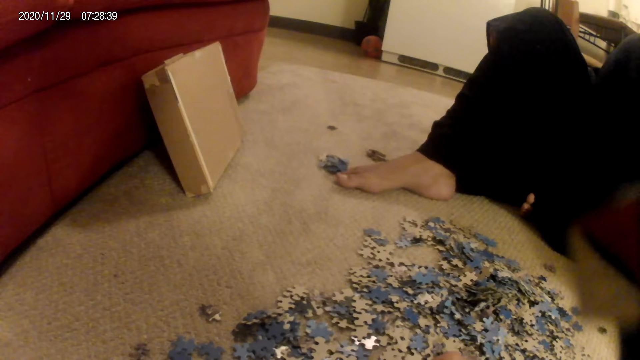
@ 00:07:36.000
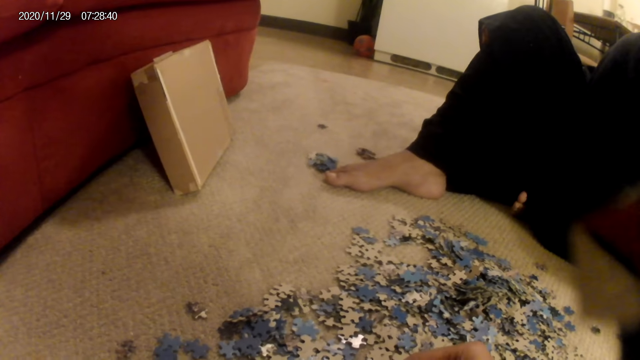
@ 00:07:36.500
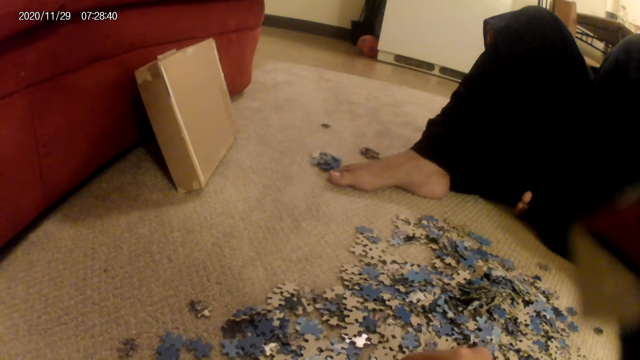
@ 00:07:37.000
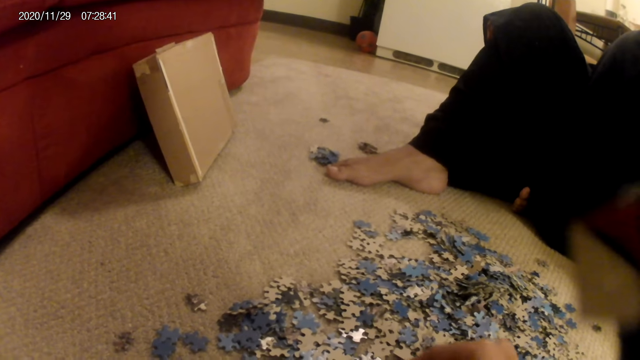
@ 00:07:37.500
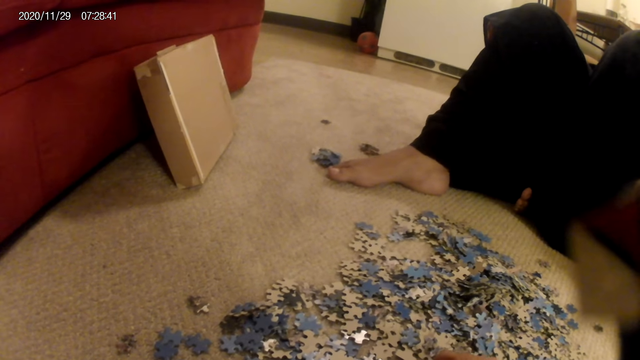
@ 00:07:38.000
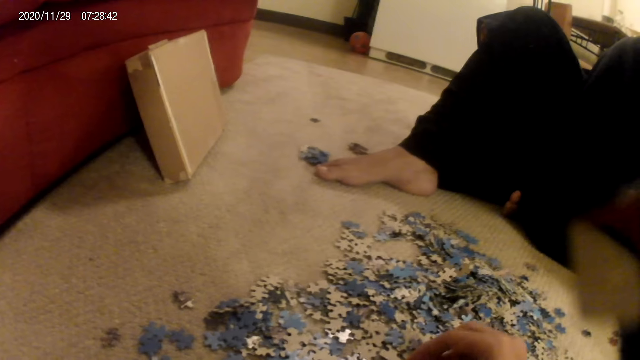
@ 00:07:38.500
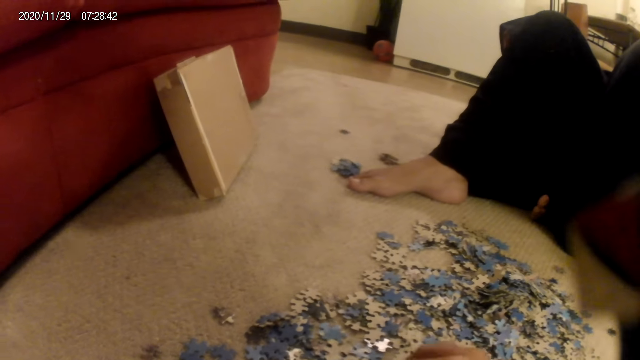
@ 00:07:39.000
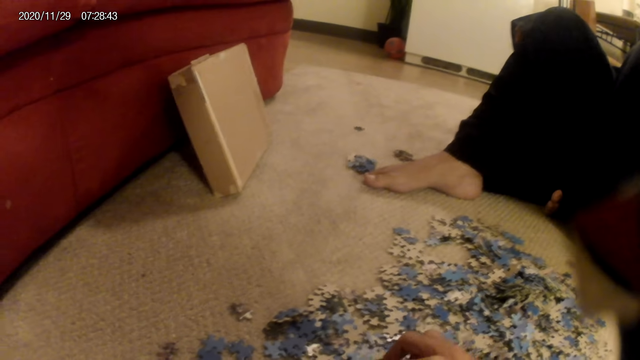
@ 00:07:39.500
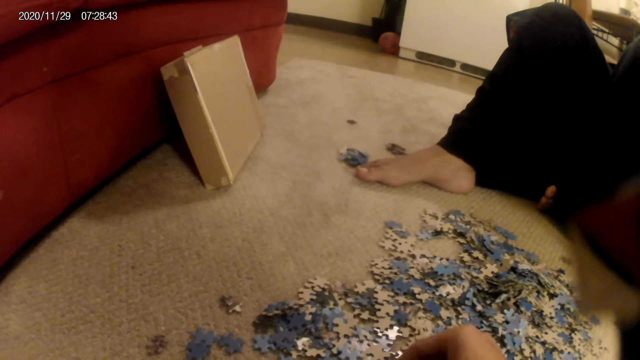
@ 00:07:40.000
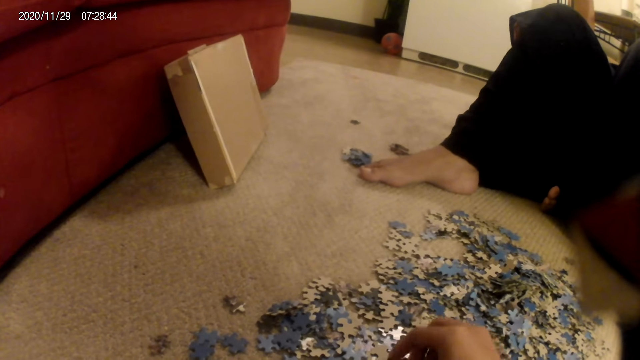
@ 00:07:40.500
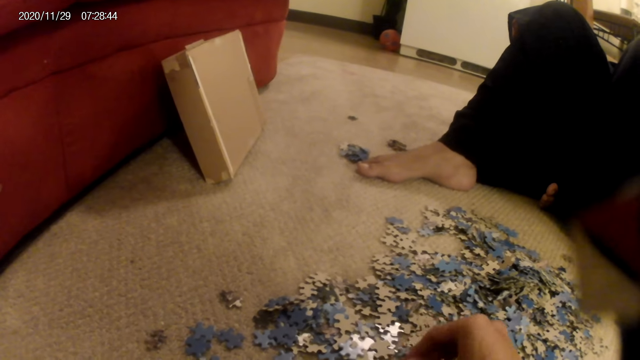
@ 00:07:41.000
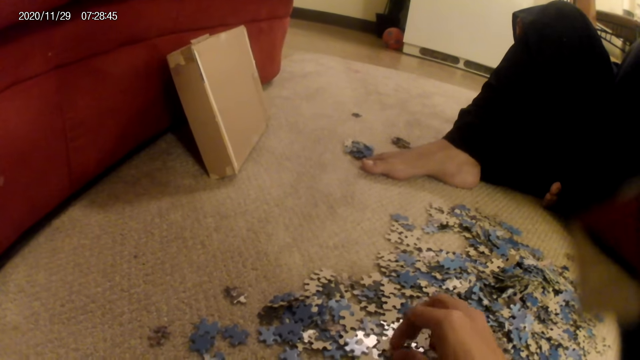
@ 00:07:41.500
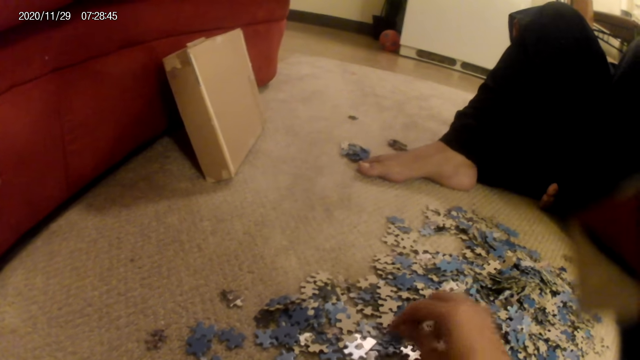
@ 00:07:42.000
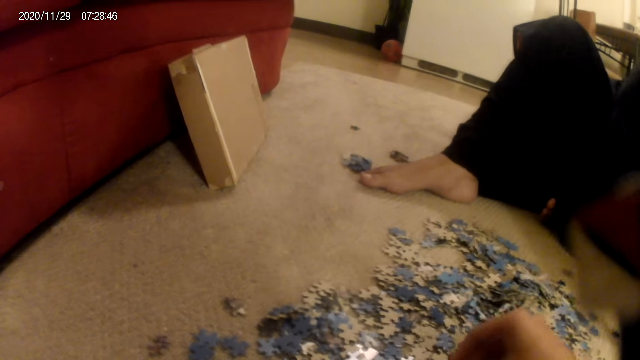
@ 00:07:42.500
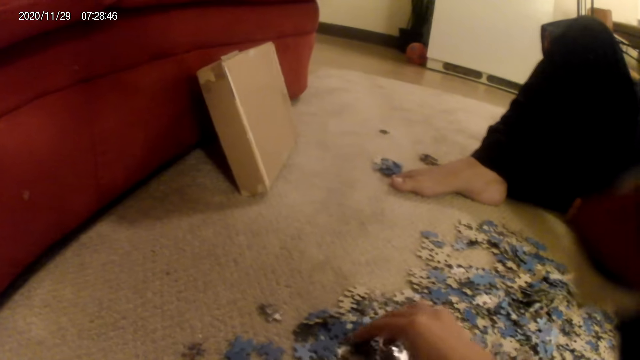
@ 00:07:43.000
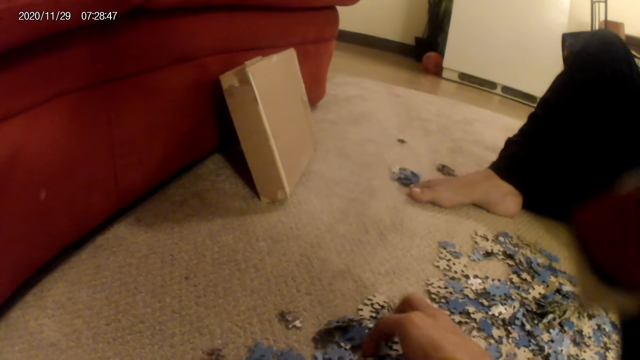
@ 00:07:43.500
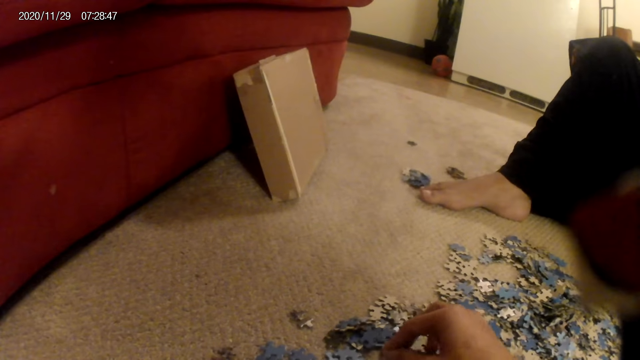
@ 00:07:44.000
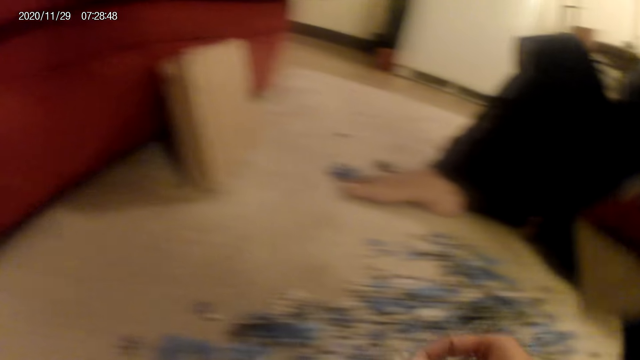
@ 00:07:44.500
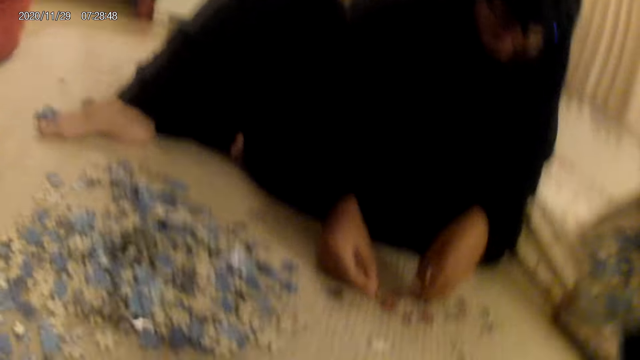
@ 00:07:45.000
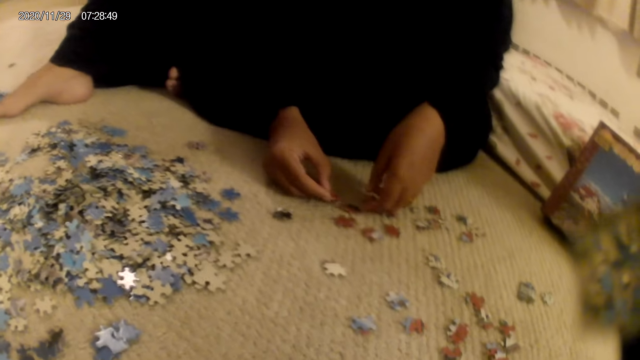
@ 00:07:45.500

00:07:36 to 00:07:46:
The camera wearer does something. A woman does something. The camera wearer picks up a card from the floor with the hand. The woman does something.

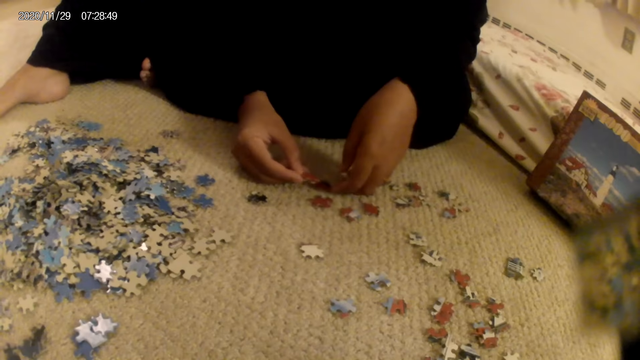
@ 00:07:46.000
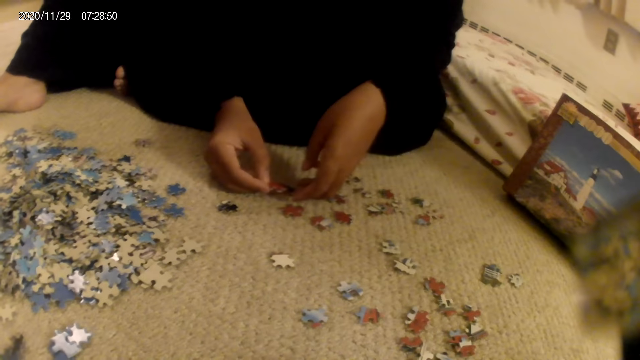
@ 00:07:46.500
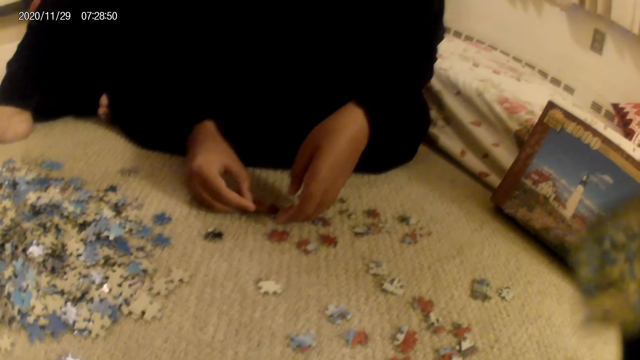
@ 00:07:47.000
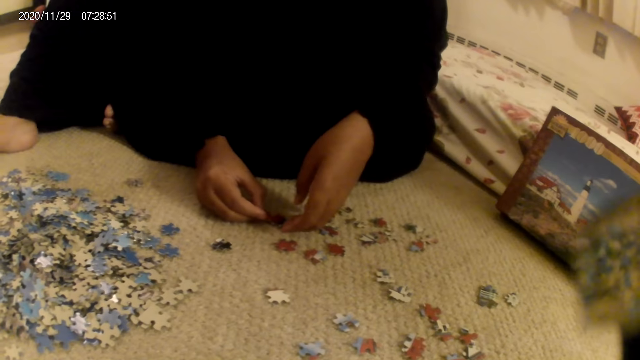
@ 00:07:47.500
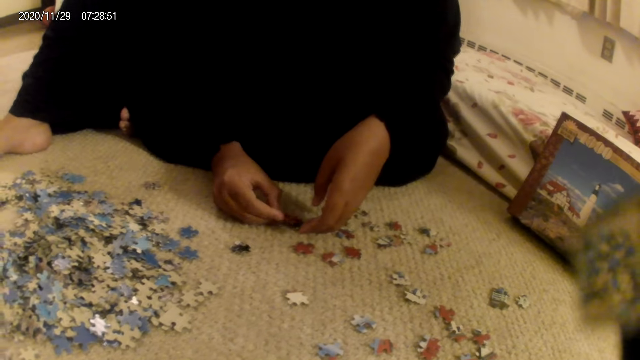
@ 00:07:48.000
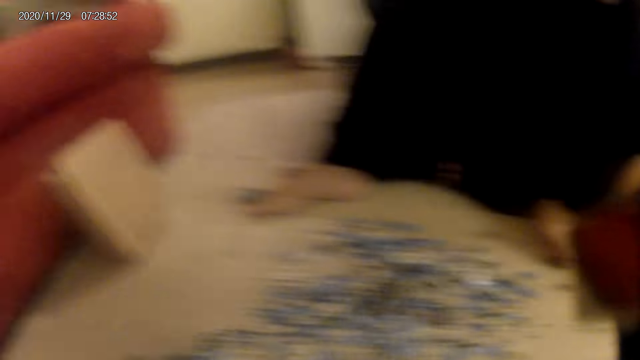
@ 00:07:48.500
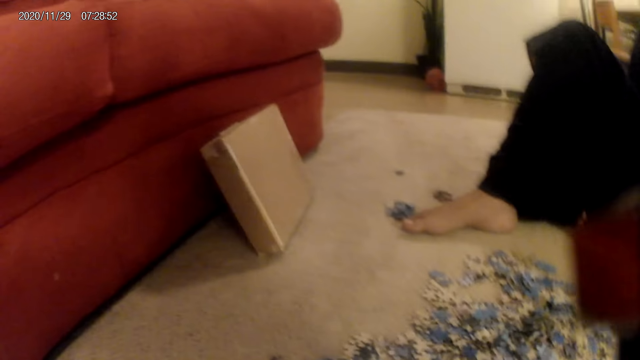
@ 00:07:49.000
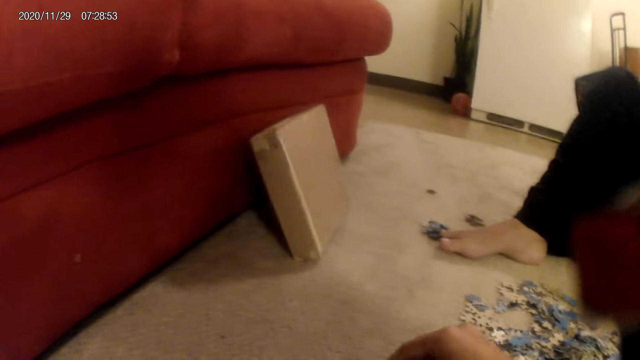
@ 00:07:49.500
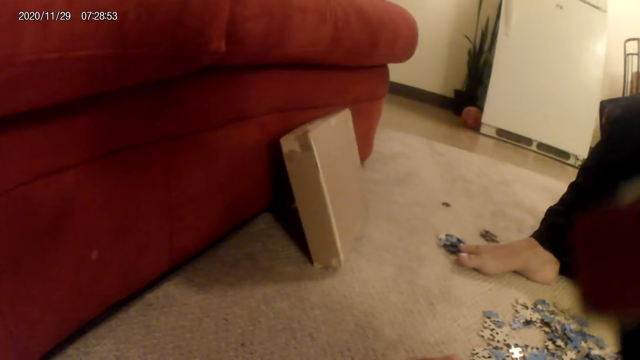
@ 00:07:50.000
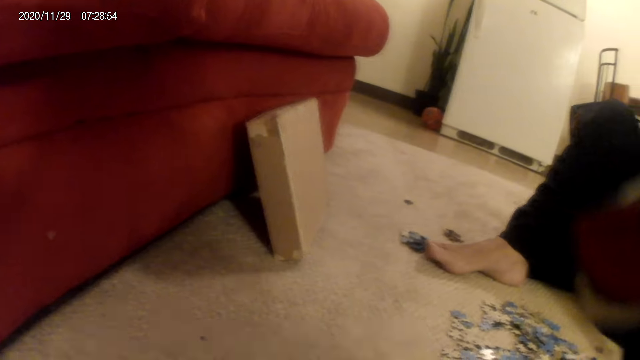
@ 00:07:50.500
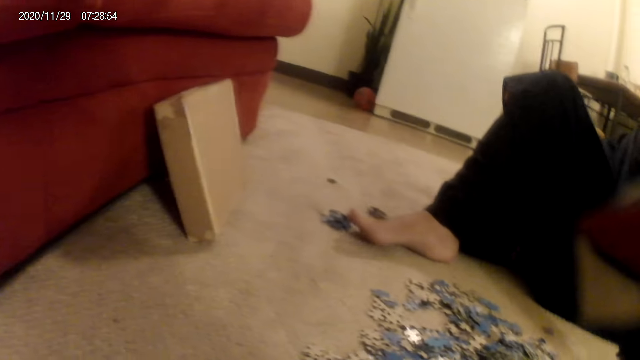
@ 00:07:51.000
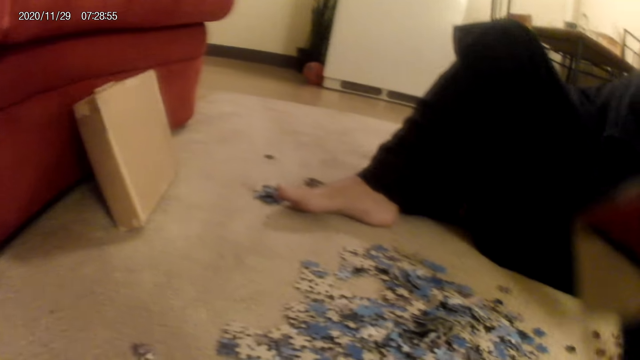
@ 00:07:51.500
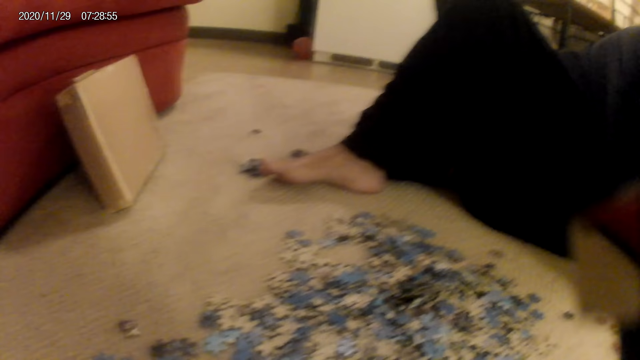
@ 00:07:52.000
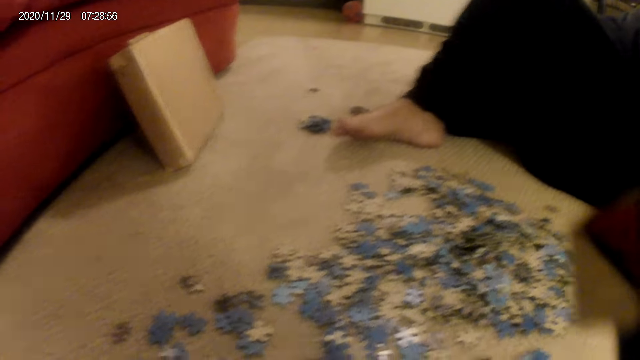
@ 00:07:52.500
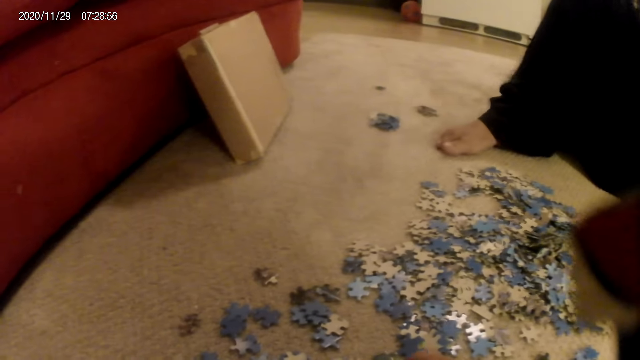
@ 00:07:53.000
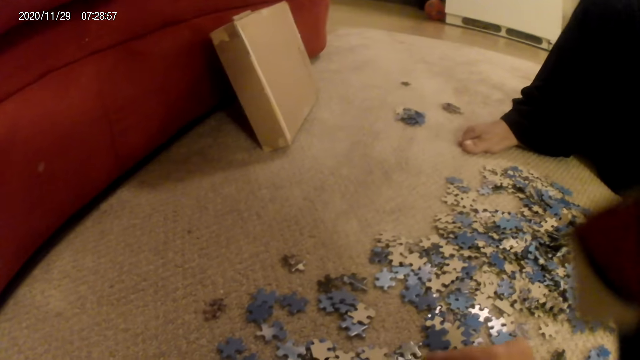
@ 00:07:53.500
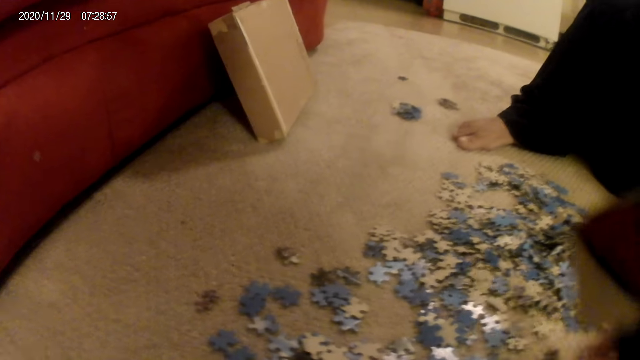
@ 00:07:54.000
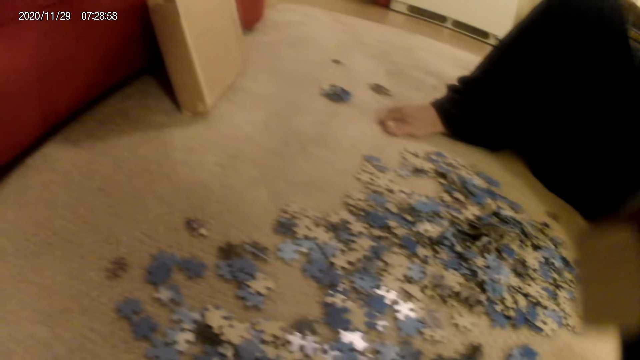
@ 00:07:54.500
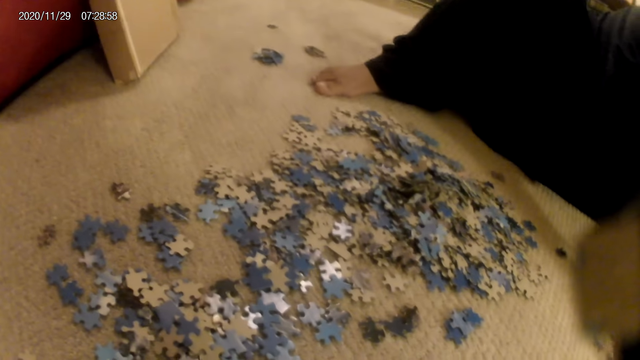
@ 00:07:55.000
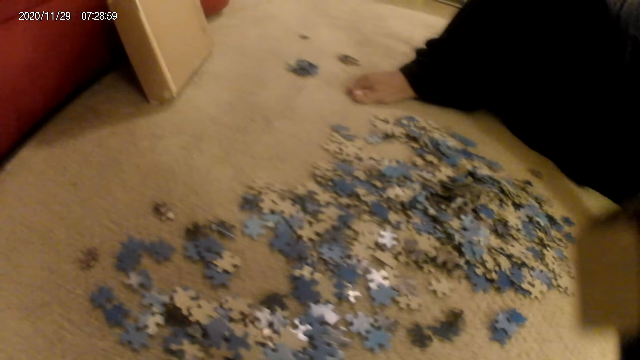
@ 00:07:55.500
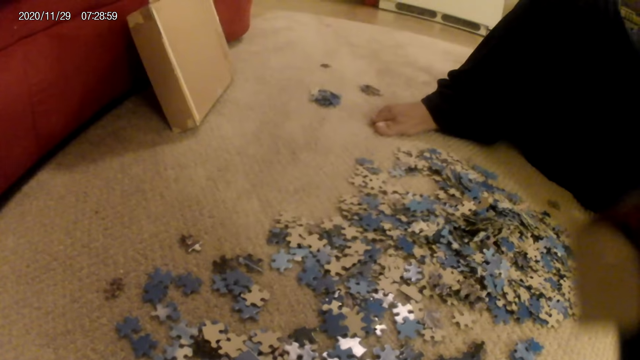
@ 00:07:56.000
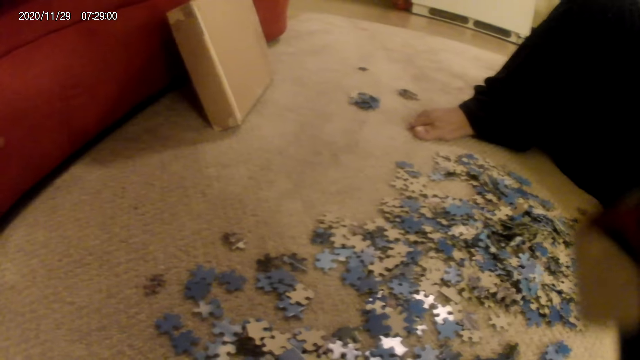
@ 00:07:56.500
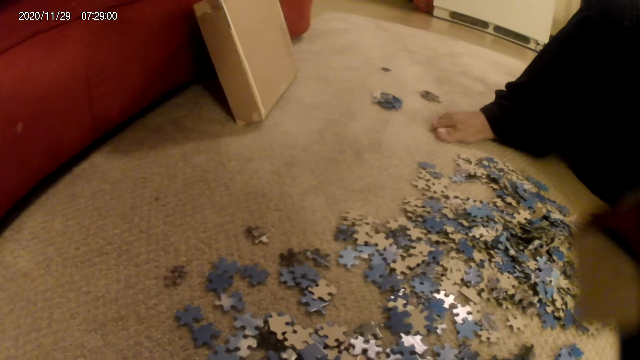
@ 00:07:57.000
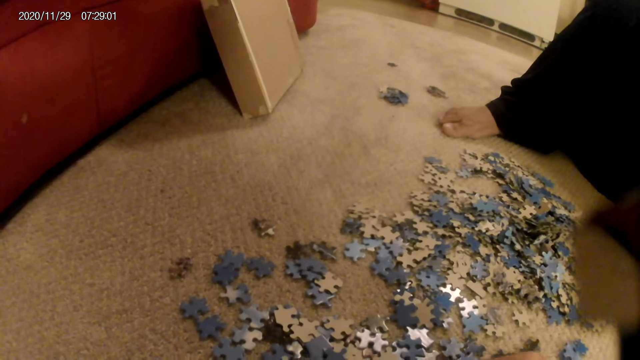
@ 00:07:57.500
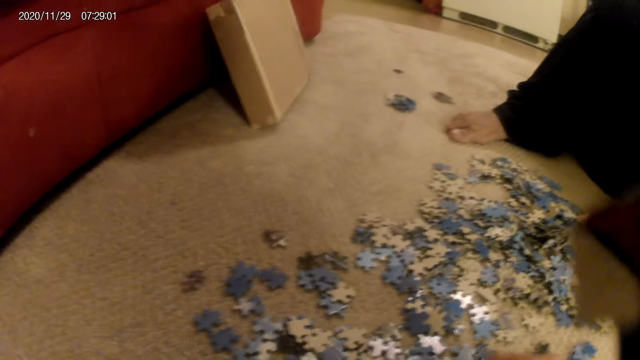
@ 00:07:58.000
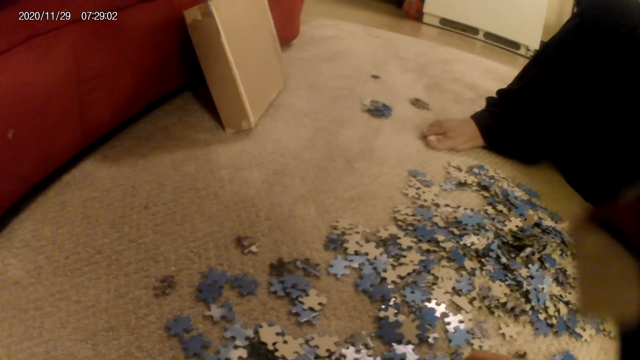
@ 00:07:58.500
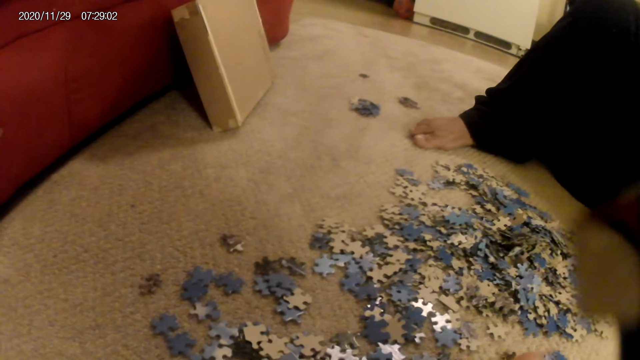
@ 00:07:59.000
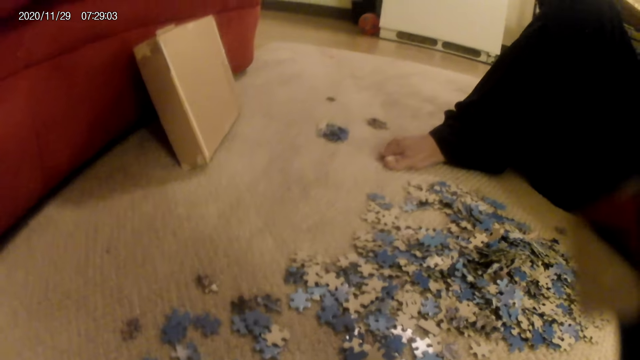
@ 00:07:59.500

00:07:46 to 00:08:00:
A woman arranges a card on the floor with the hand. The woman joins the jigsaw puzzle pieces. The camera wearer looks around. The woman does something. The camera wearer does something. The woman moves her leg. The camera wearer does something. The woman does something.
